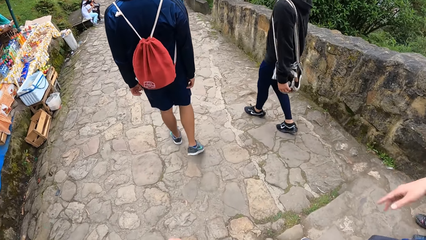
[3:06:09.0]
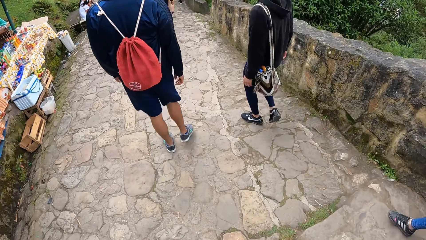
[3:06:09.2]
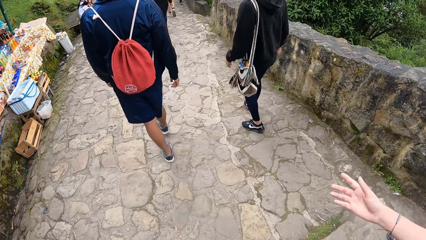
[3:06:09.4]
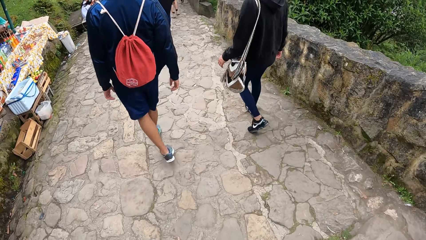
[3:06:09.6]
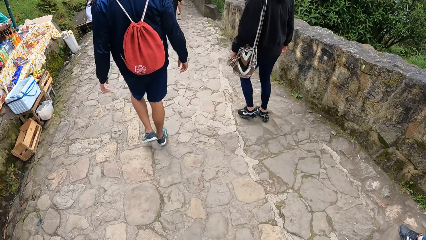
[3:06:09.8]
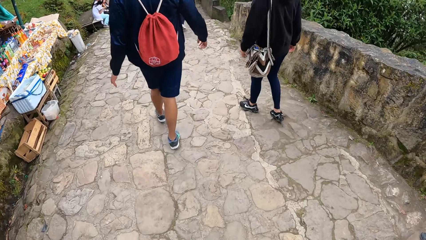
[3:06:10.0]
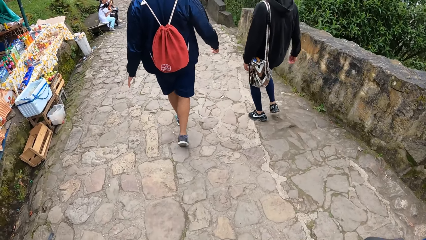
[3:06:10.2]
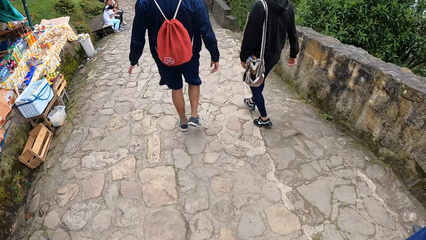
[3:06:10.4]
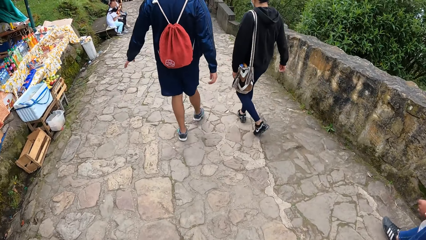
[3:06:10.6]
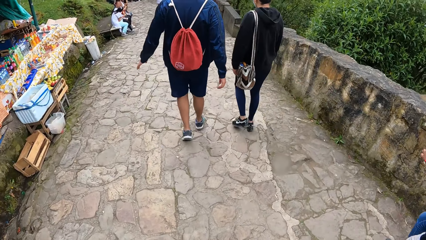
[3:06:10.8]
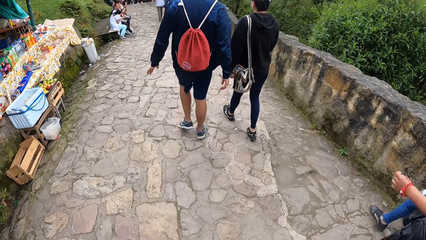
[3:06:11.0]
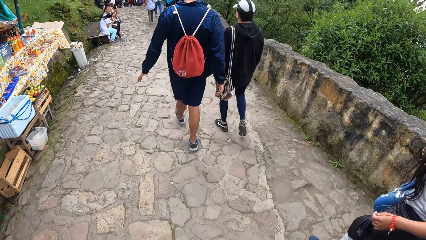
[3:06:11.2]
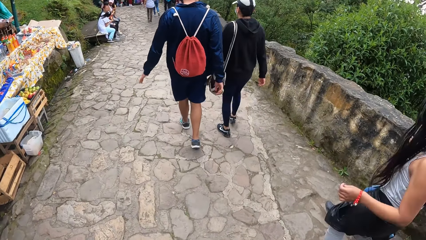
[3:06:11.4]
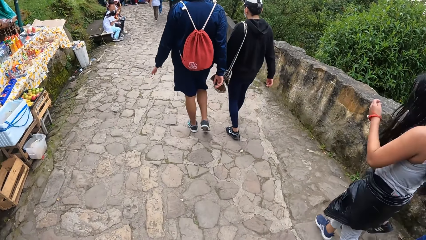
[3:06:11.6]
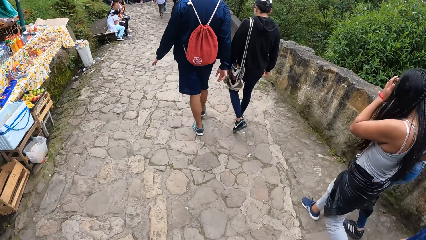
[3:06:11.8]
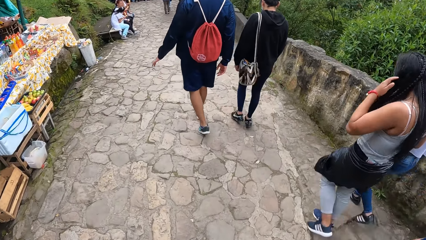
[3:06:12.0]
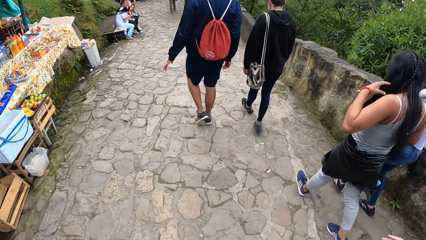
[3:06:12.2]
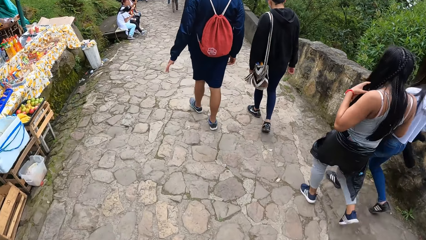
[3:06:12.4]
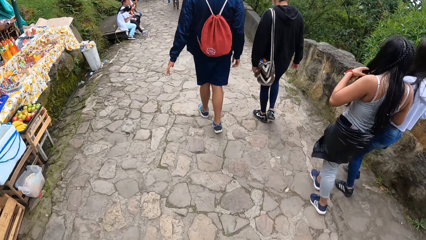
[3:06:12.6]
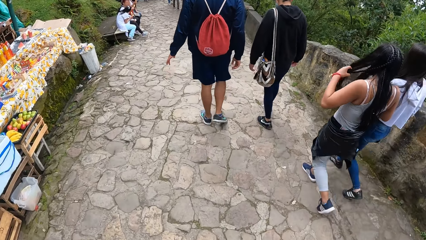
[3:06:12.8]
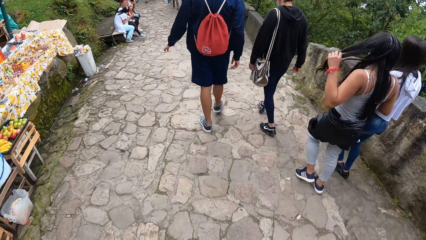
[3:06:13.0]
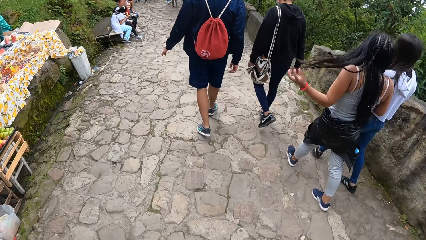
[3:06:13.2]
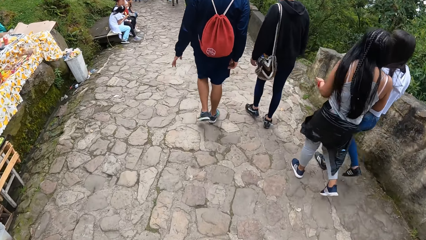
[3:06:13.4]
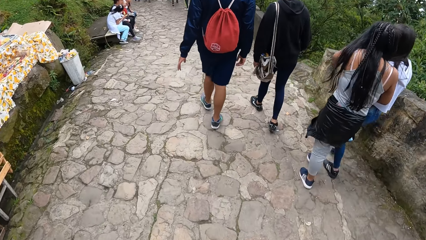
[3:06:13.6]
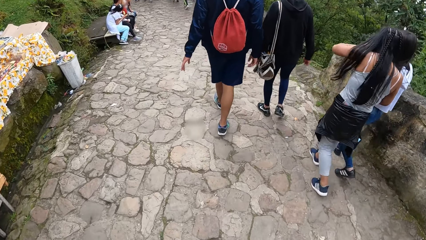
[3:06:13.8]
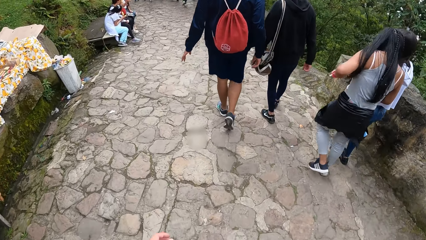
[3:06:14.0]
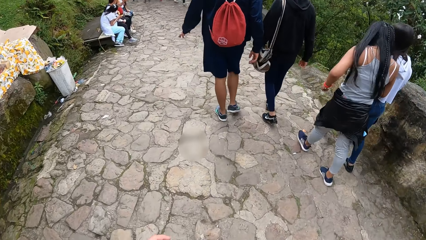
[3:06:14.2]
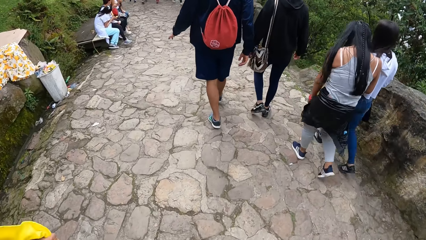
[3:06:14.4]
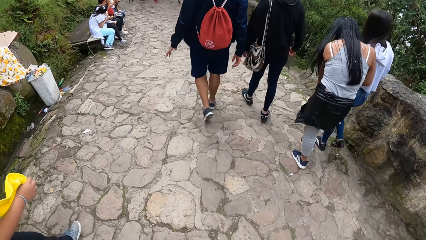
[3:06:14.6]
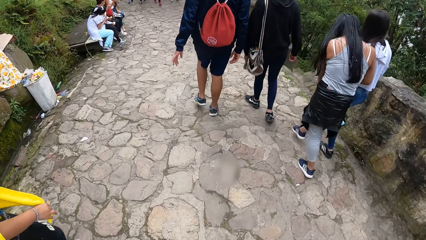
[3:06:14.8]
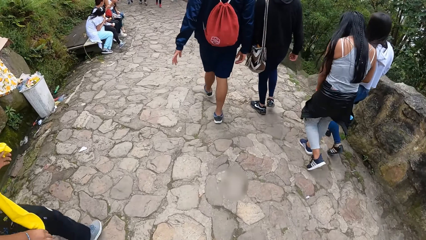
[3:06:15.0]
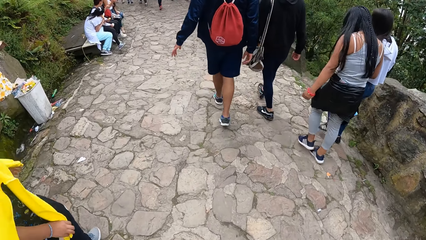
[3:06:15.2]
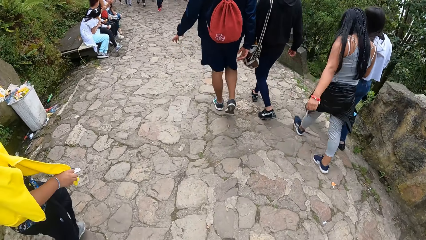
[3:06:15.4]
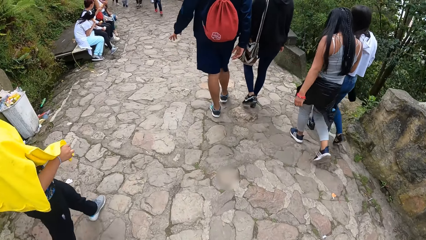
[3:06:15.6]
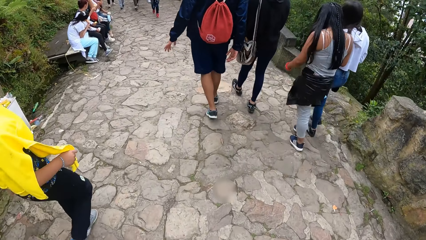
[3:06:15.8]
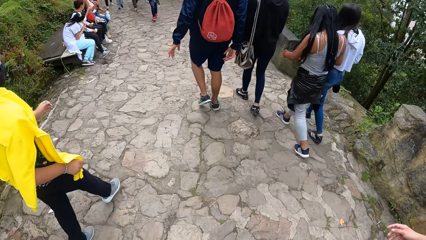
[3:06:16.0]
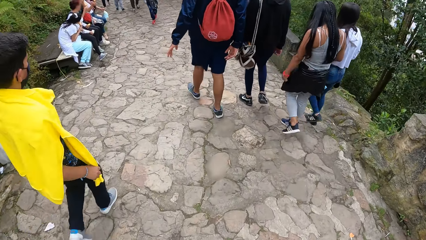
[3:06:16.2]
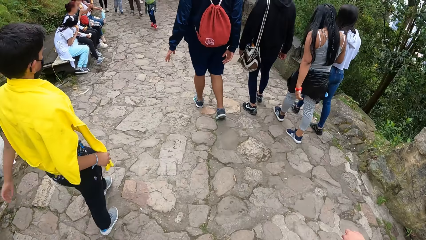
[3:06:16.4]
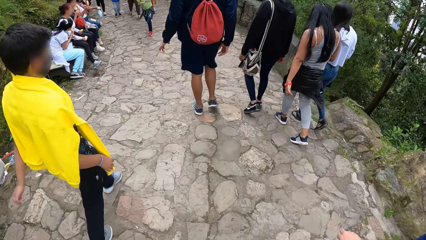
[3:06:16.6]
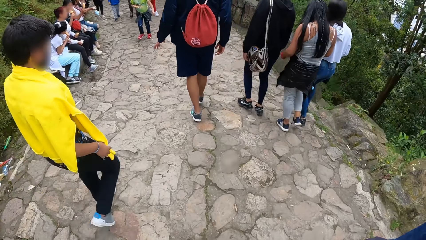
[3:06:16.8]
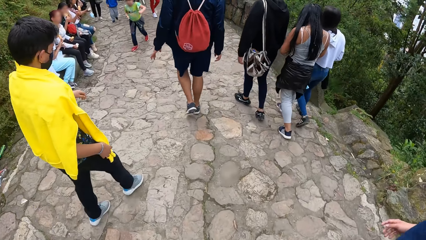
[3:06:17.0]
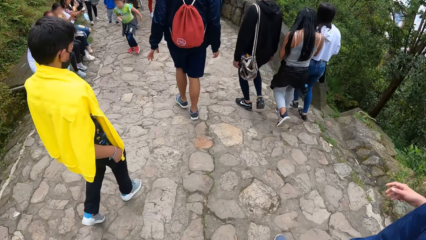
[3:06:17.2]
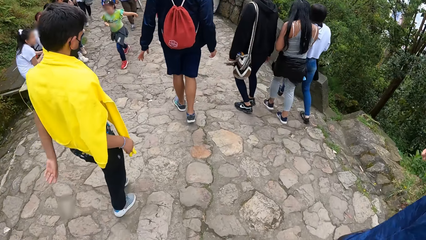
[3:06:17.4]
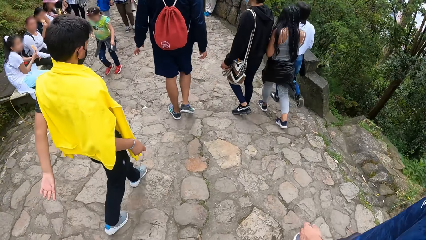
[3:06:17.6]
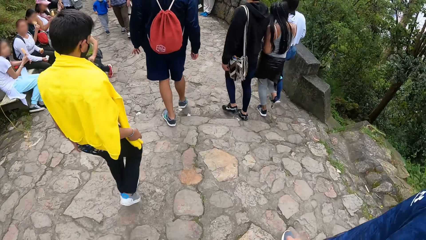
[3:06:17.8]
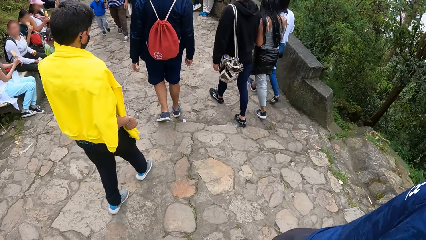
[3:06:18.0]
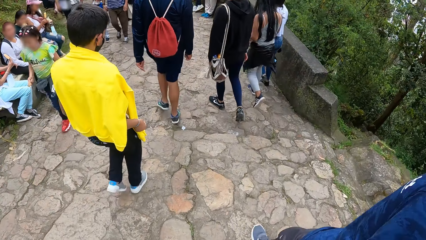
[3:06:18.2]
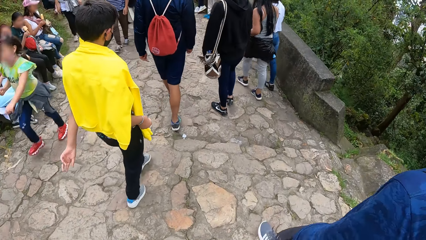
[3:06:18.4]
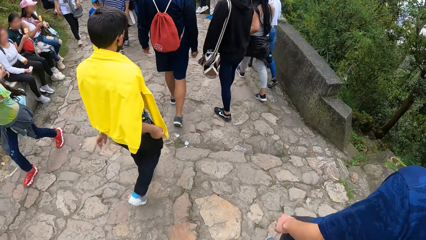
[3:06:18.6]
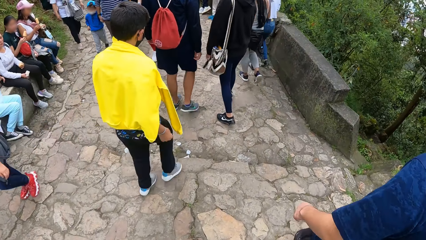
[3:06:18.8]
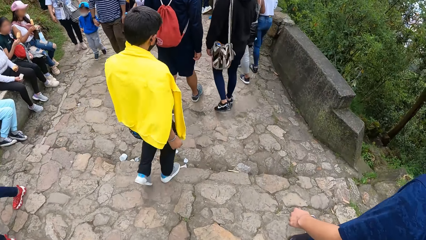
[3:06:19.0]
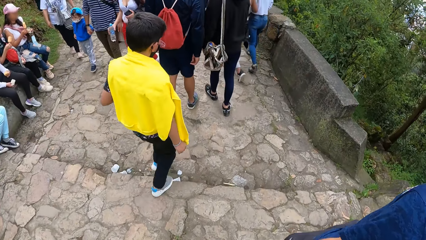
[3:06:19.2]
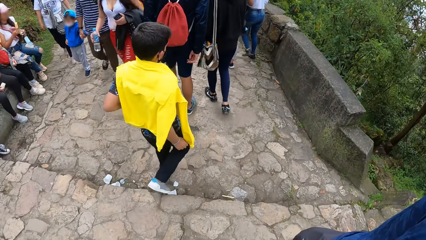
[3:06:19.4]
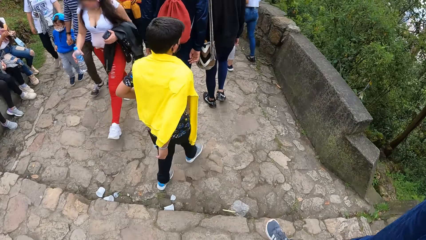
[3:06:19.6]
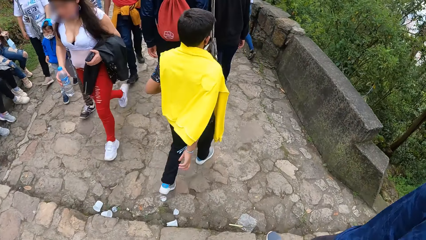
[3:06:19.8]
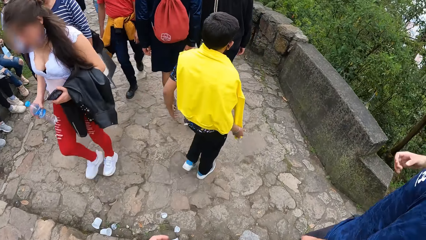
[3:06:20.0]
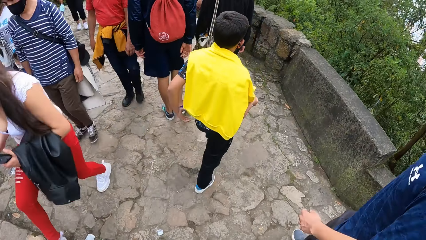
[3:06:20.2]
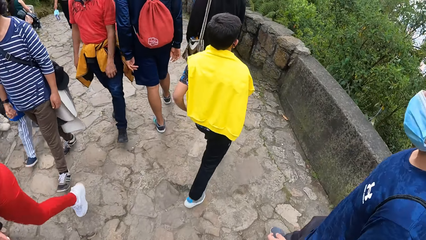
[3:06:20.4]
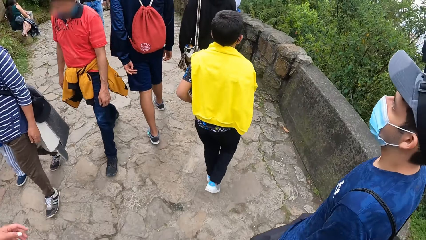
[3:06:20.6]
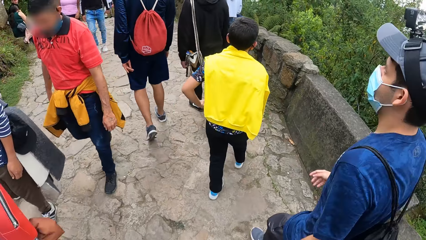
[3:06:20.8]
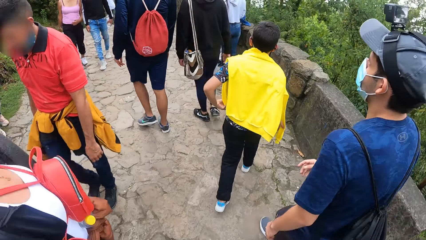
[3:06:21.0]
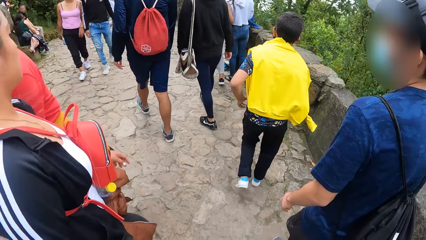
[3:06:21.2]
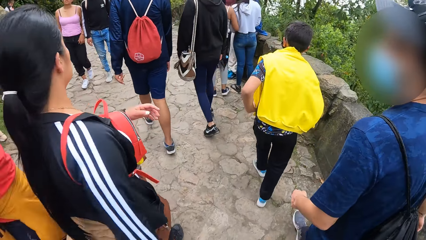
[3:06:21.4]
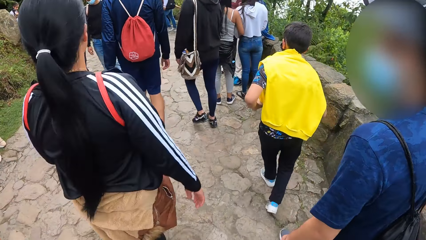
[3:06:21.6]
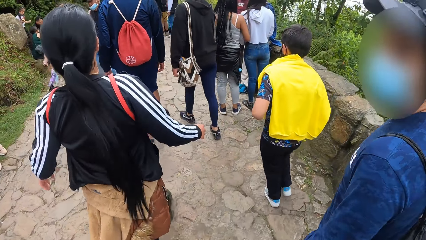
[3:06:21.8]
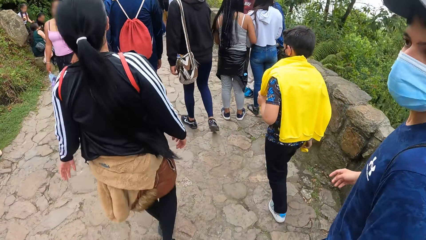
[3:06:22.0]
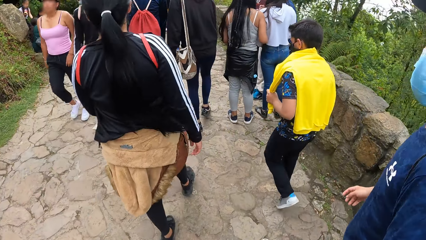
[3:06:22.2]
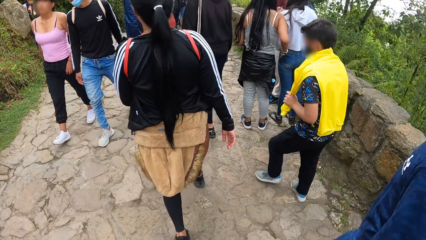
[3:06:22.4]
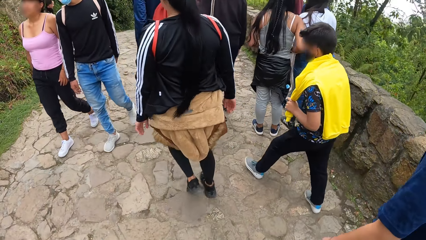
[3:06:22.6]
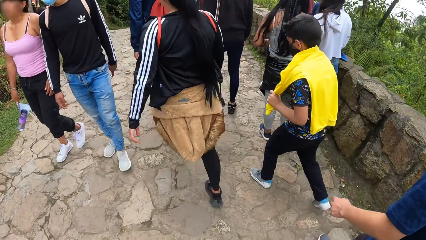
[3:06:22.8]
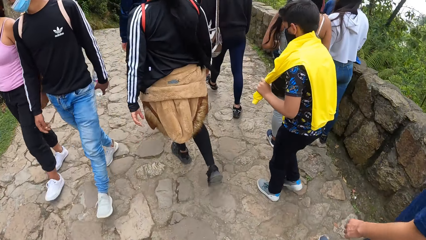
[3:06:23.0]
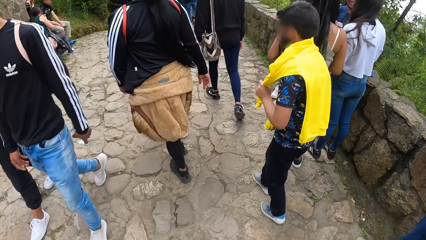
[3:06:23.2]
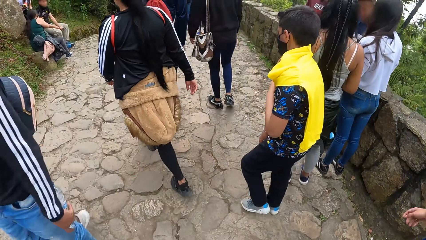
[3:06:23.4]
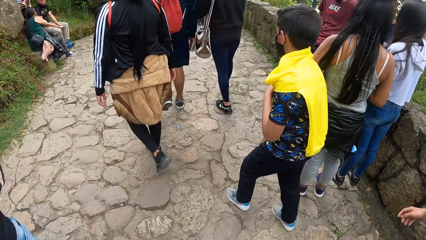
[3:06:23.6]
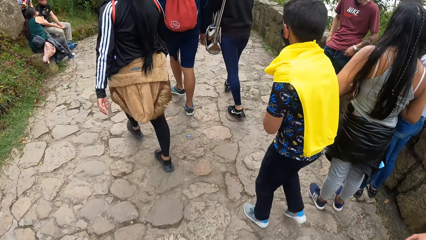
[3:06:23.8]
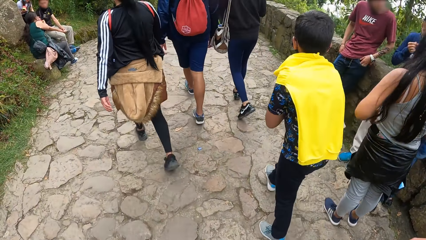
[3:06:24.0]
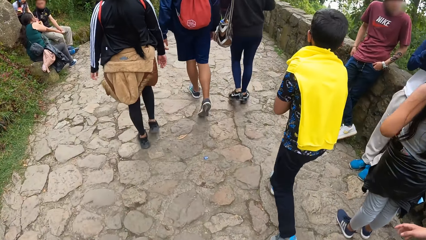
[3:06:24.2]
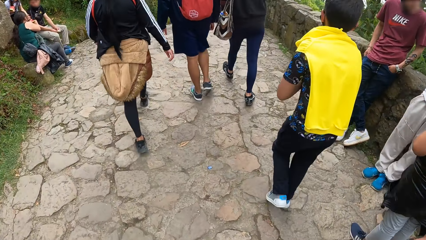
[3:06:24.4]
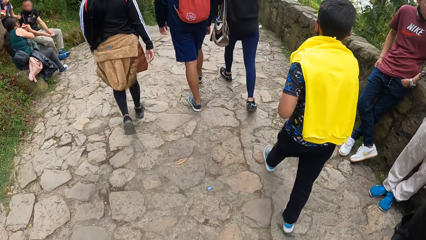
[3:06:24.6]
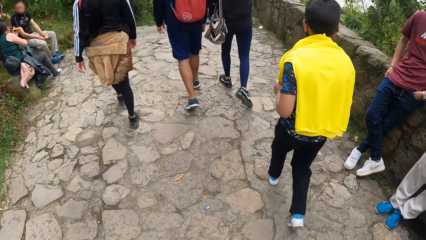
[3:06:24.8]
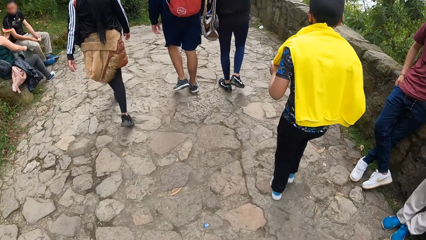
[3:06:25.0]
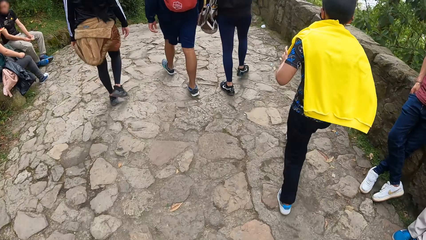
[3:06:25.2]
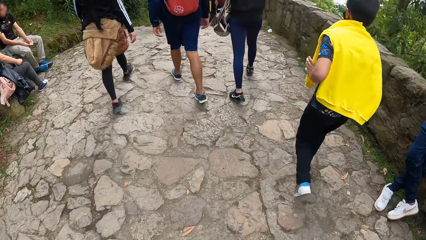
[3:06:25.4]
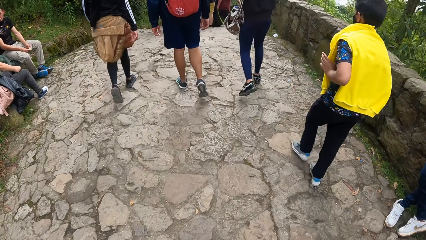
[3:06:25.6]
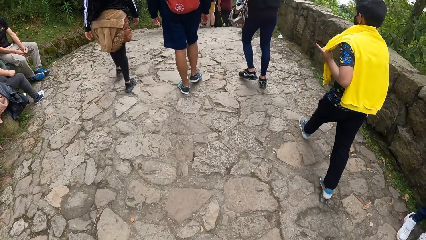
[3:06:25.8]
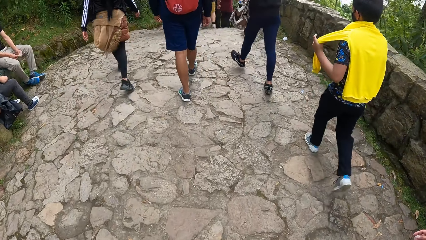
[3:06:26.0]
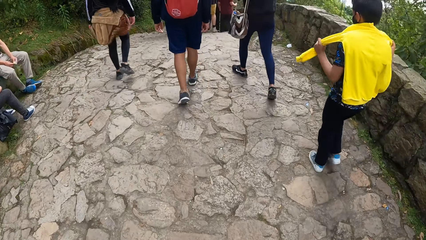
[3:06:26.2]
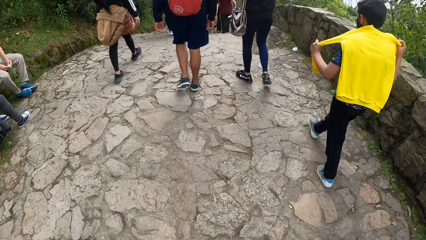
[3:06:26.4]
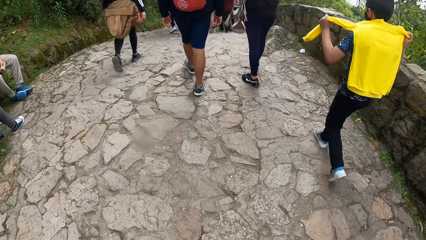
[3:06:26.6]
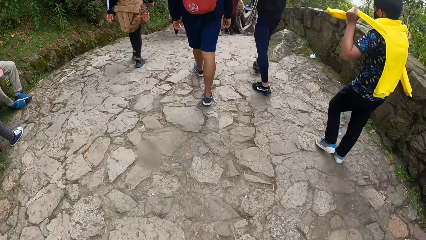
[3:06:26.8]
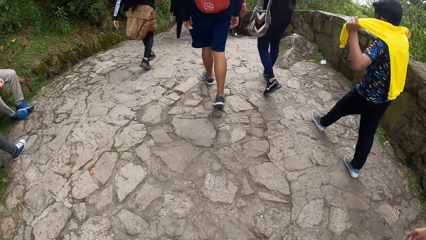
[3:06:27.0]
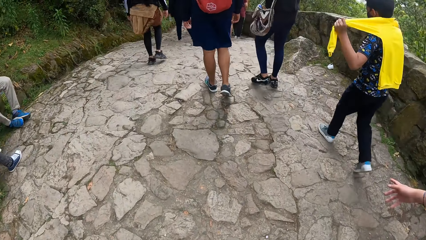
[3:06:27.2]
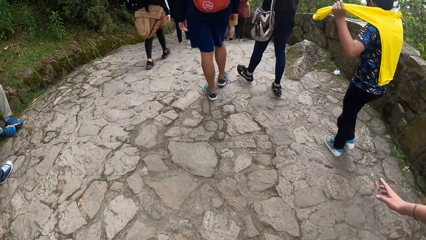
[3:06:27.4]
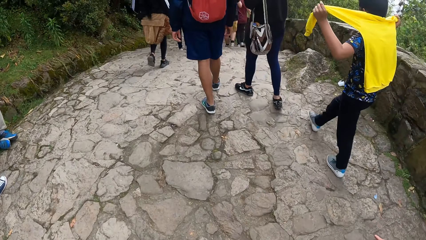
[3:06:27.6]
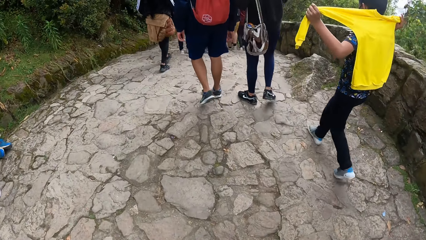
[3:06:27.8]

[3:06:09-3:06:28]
The camera wearer walks through the walkway. The man touches something. The man walks through the walkway. The camera wearer walks on the footpath.
